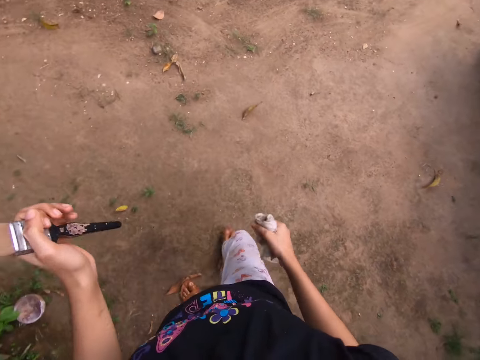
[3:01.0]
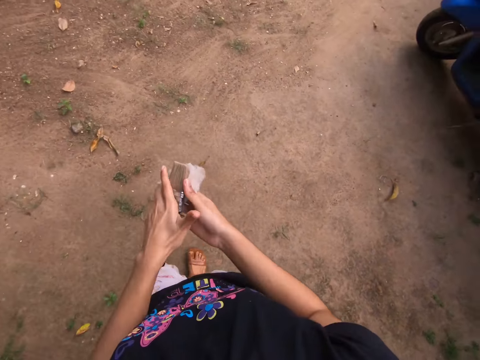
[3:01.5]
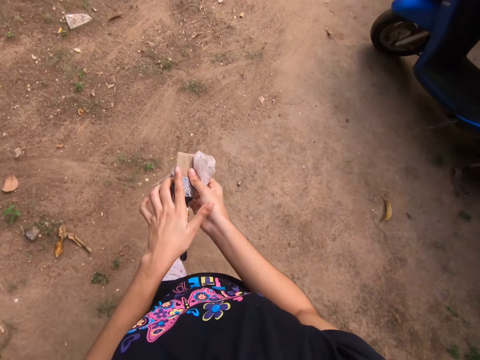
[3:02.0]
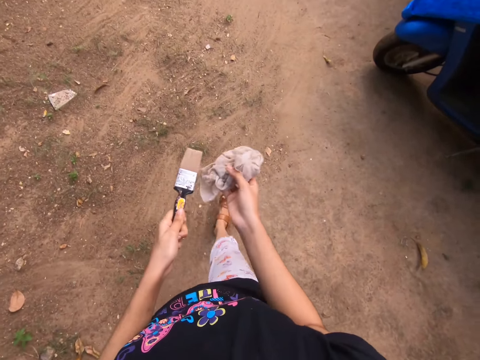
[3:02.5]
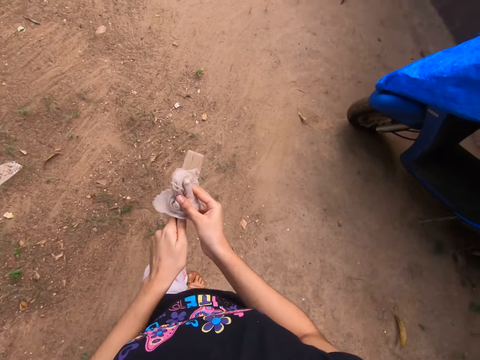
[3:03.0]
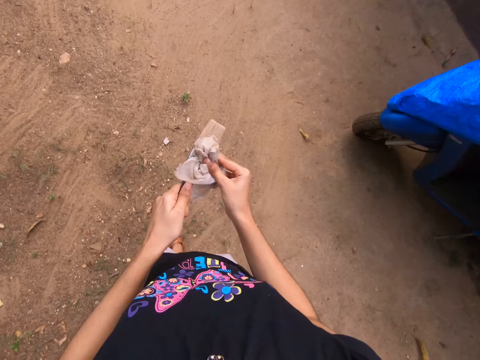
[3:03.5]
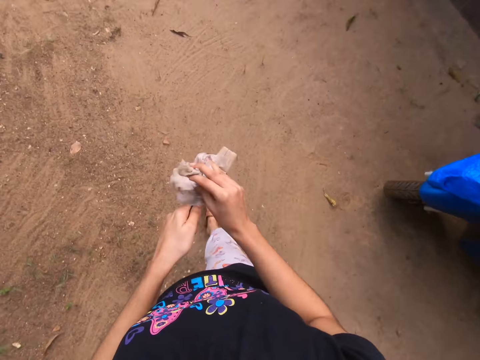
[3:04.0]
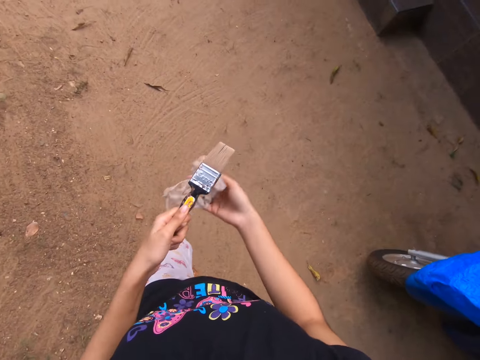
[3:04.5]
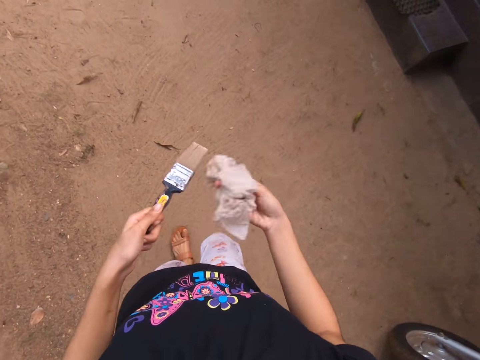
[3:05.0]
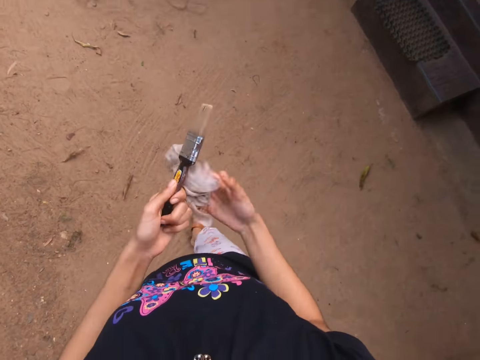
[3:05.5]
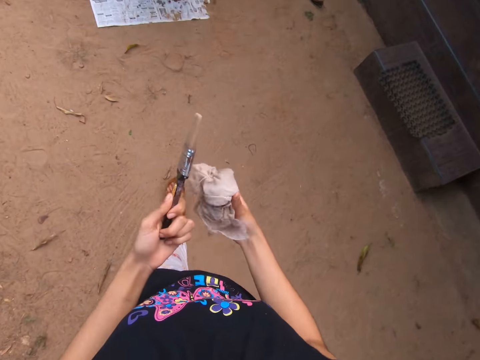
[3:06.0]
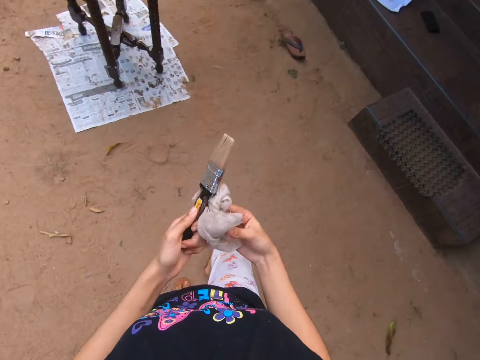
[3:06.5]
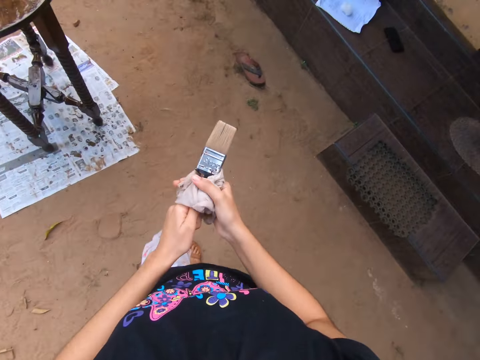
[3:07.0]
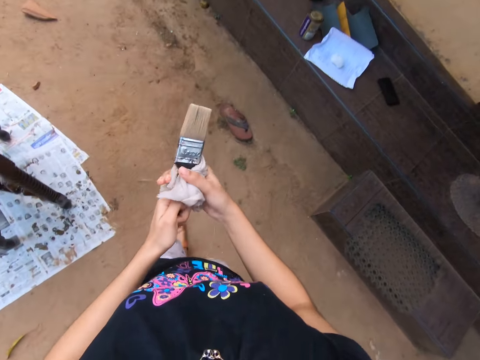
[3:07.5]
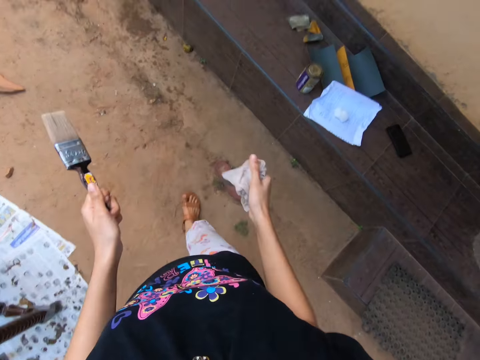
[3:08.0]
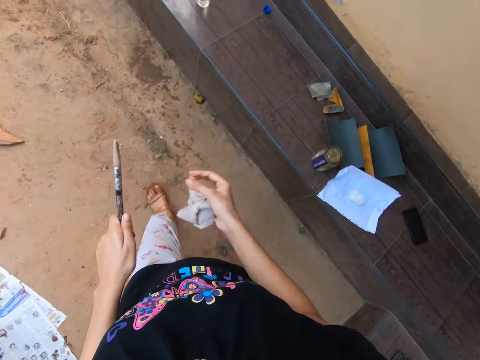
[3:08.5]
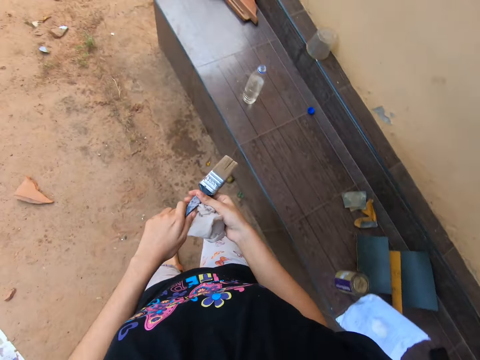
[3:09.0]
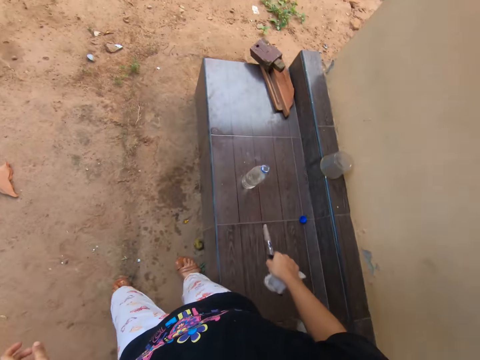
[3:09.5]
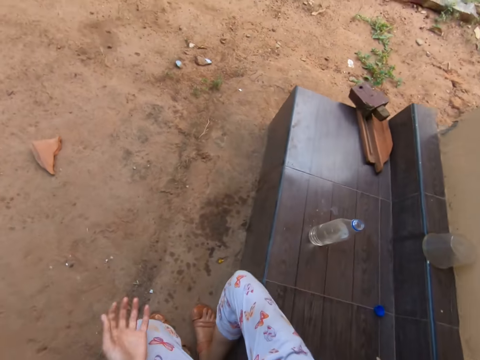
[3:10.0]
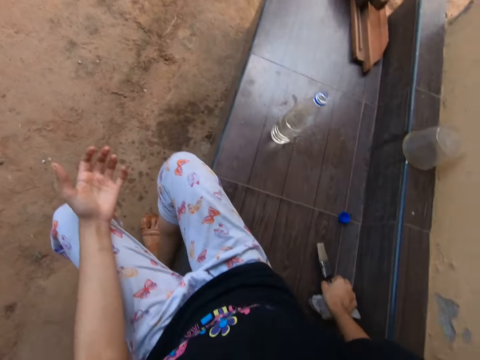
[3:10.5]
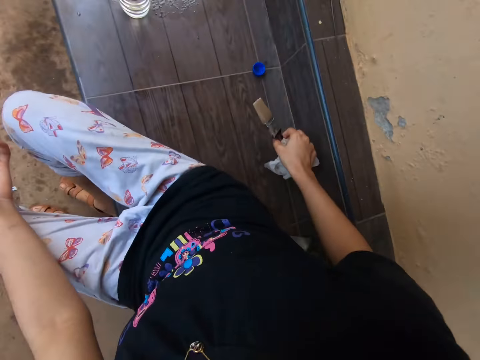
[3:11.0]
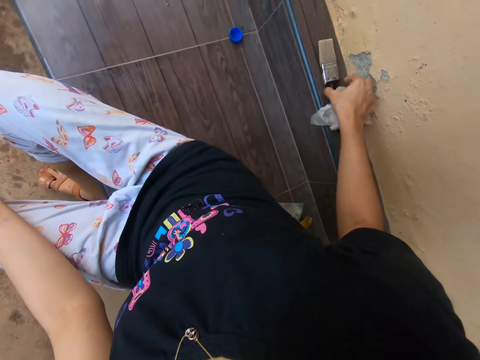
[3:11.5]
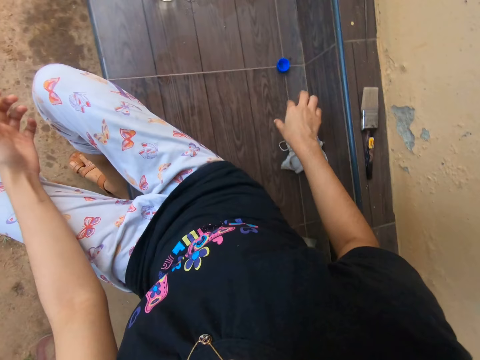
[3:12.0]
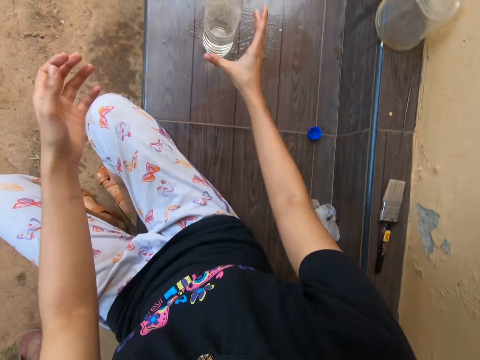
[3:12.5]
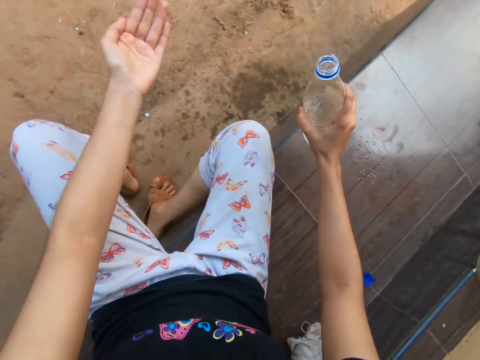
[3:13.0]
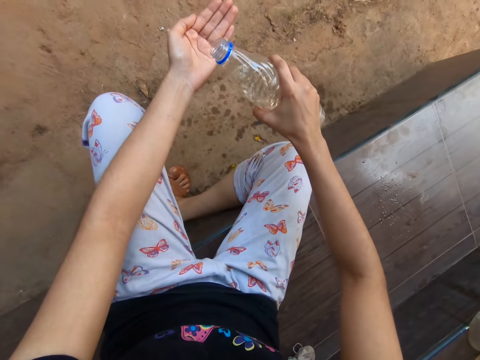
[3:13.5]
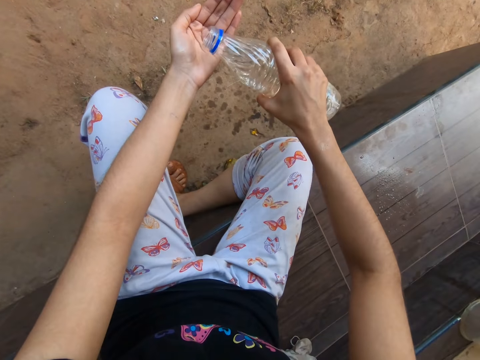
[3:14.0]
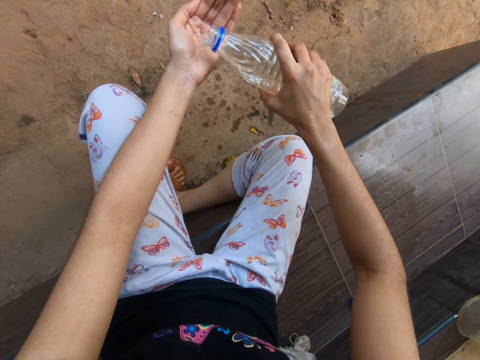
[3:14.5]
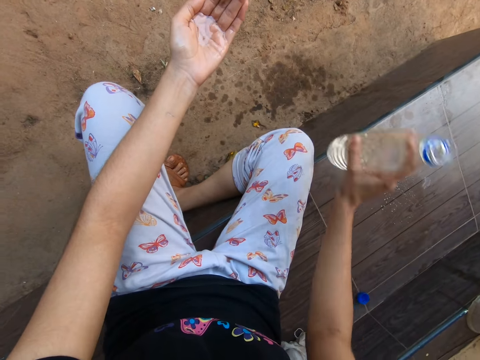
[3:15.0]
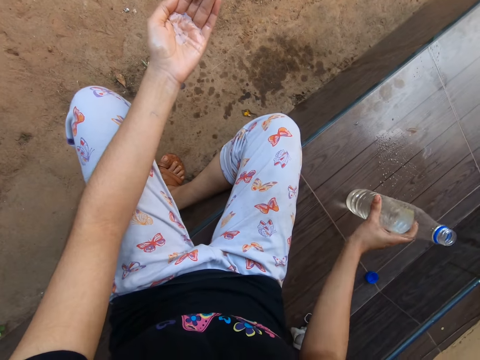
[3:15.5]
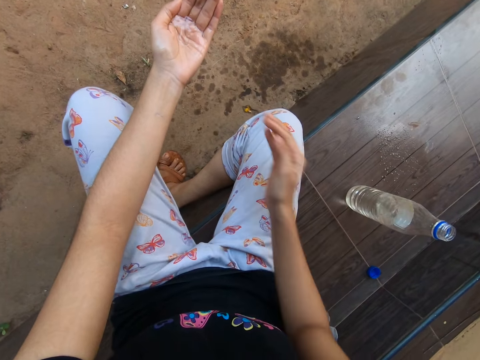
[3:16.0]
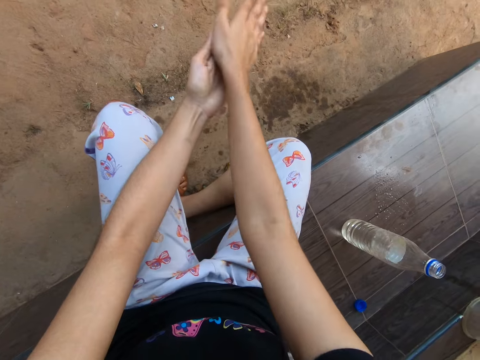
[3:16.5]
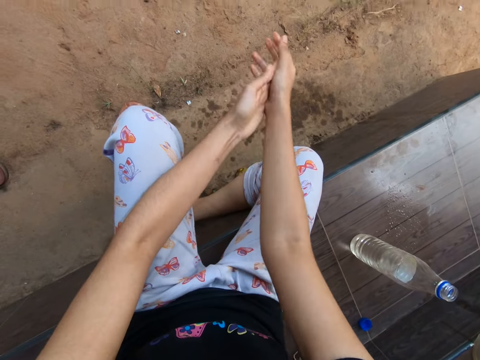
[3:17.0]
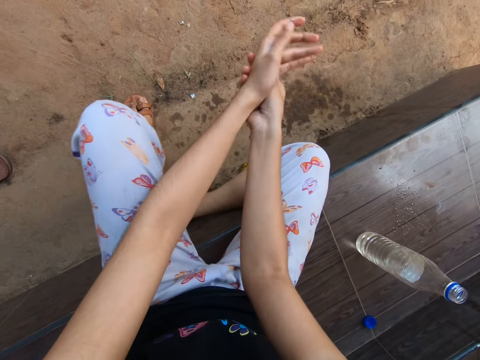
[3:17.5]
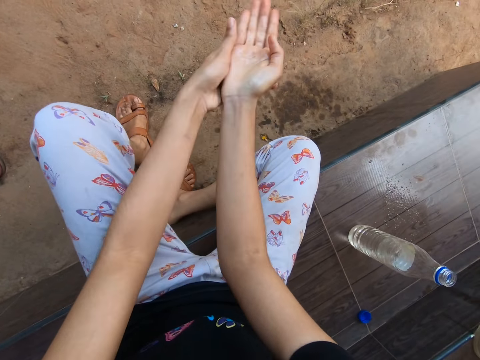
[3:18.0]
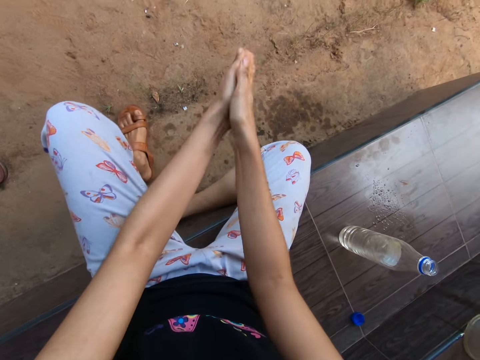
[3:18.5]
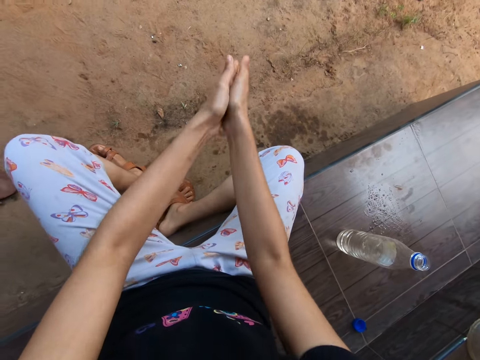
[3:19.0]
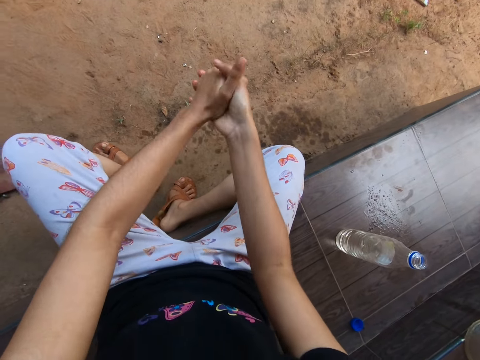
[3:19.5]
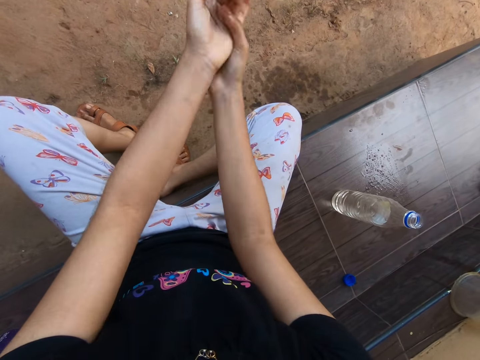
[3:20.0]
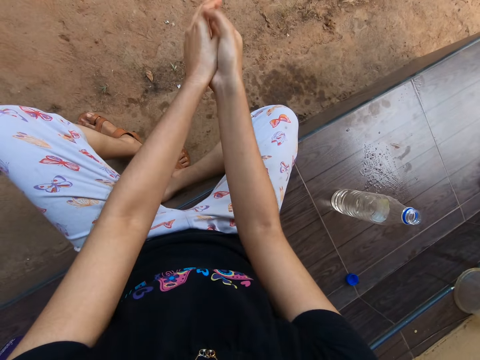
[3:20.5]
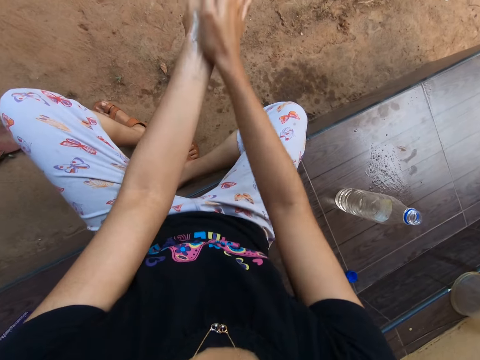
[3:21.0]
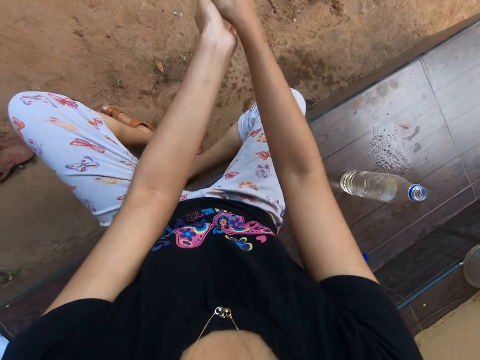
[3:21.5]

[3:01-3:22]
The camera wearer sits on the bench. He places the paint brush in his right hand onto the bench. He places the rag in his right hand onto the bench. He picks the bottle of water from the bench with his right hand. He pours water or soap from the bottle of water in his right hand onto his left hand. He places the bottle of water onto the bench with his right hand. He scrubs both hands together.

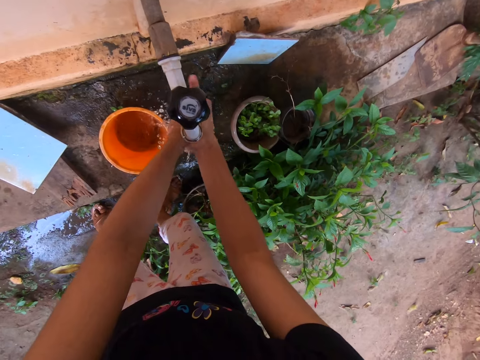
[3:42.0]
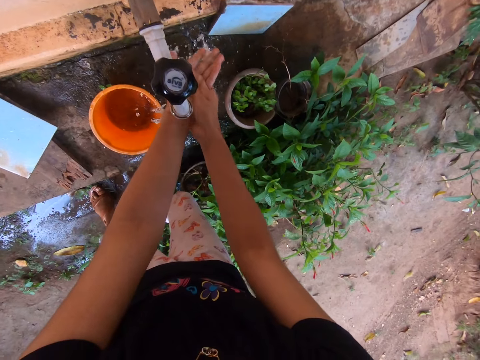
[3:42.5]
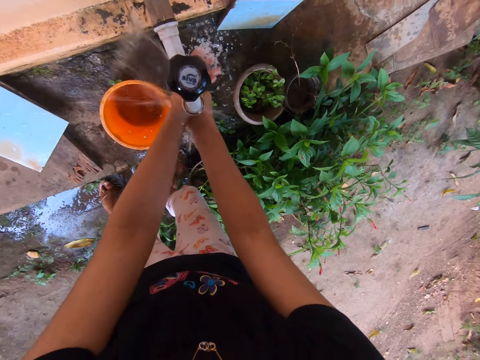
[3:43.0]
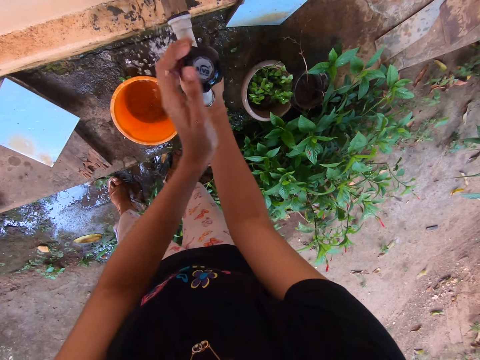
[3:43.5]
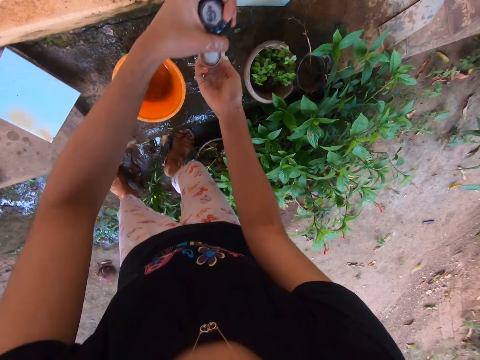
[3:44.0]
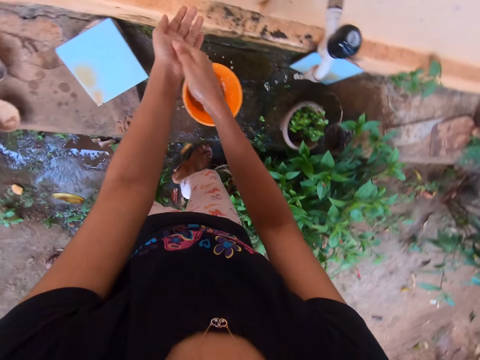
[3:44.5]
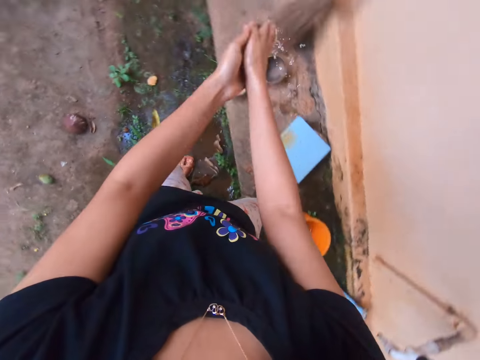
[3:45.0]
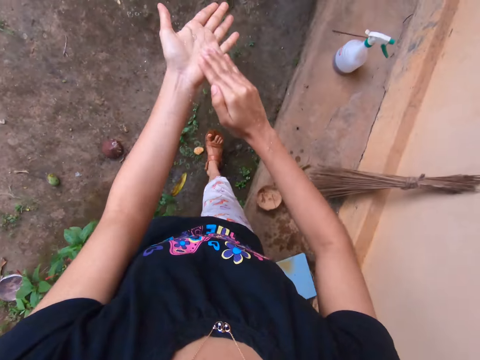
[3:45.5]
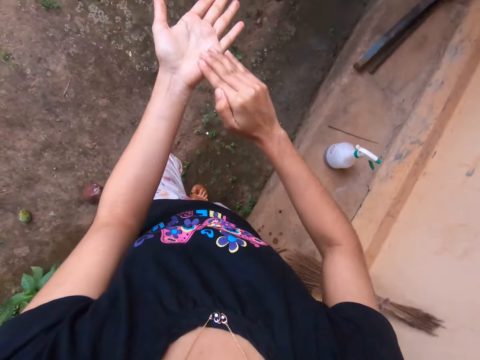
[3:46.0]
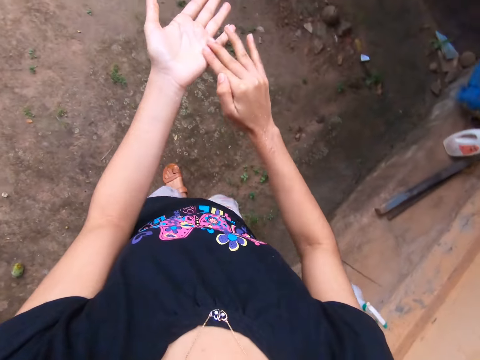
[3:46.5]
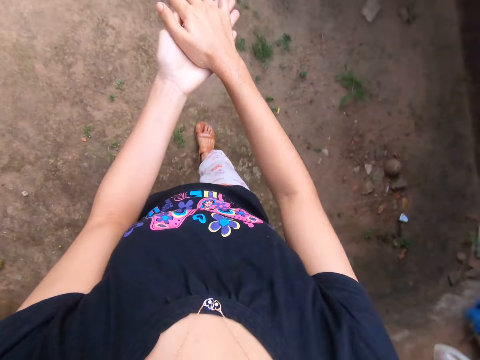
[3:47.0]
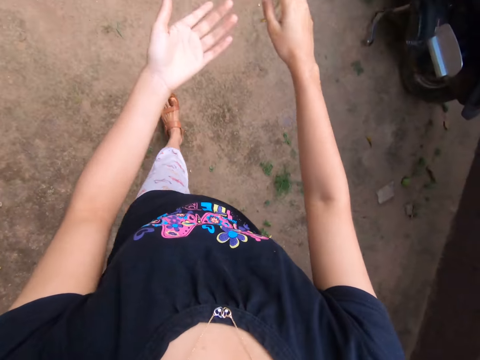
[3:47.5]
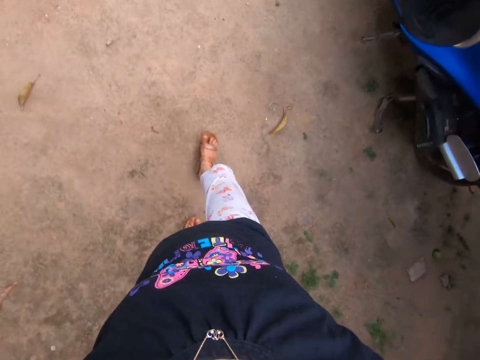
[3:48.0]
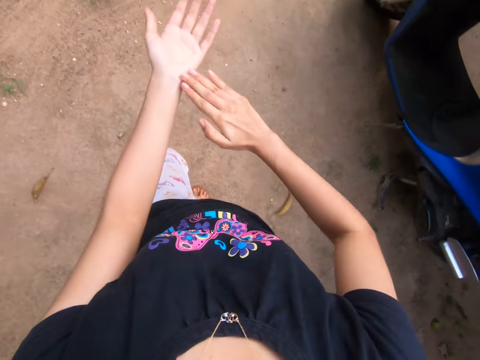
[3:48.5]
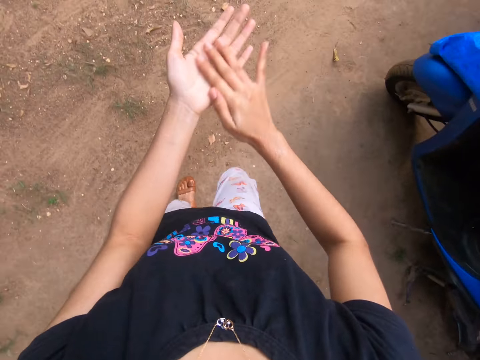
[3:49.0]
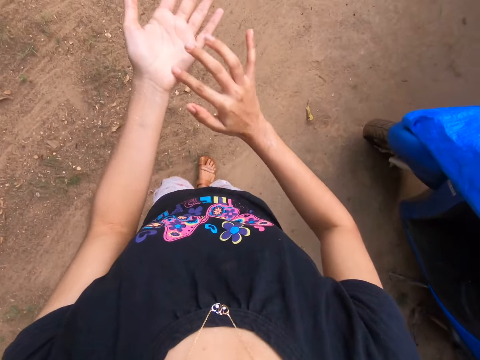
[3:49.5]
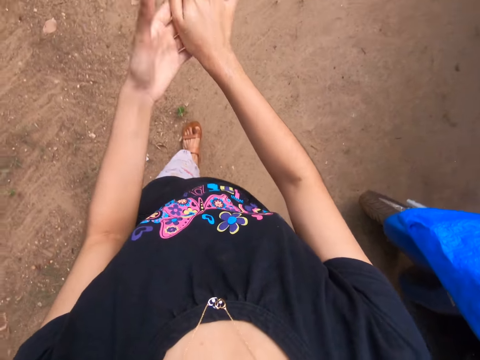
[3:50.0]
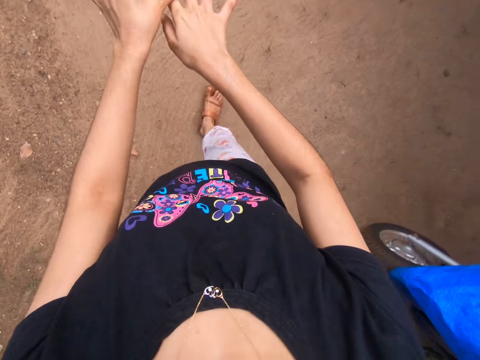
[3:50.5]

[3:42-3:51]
The camera wearer turns off the faucet with his right hand. He scrubs both hands together. He walks towards the bench. He scrubs both hands together.
